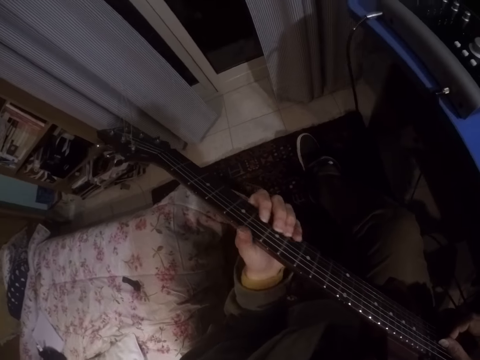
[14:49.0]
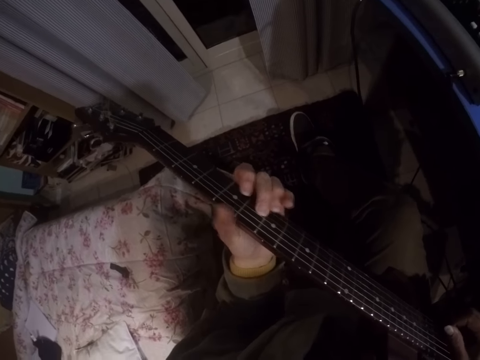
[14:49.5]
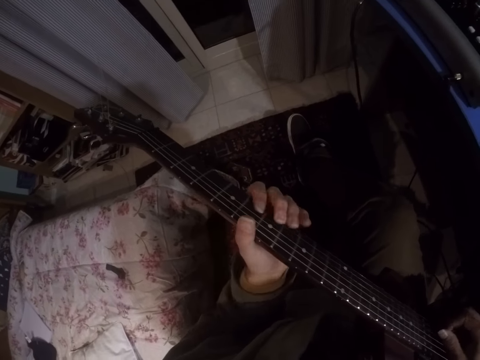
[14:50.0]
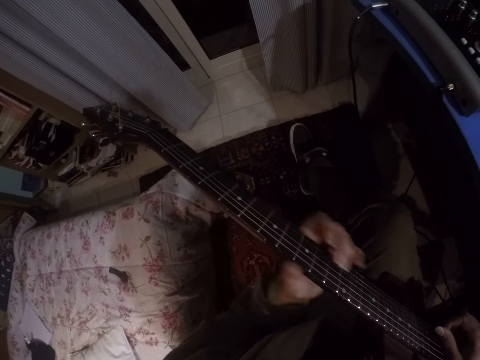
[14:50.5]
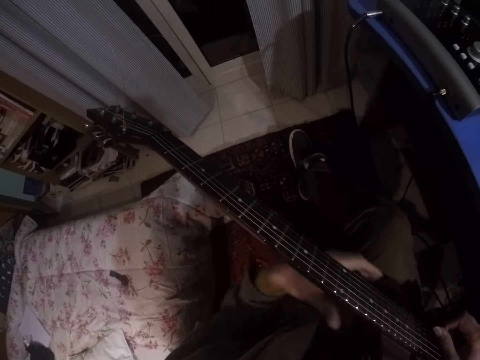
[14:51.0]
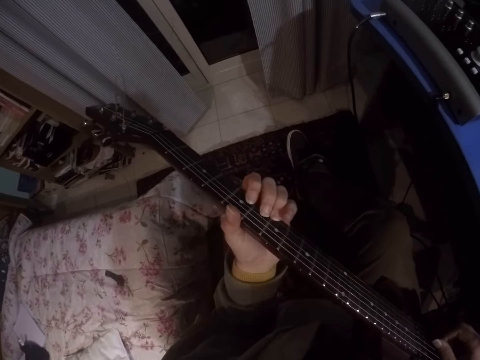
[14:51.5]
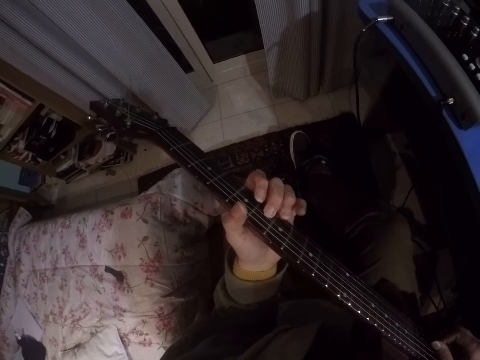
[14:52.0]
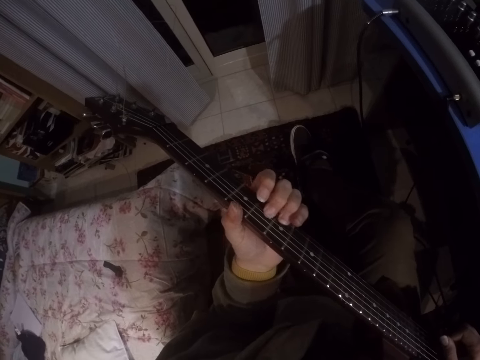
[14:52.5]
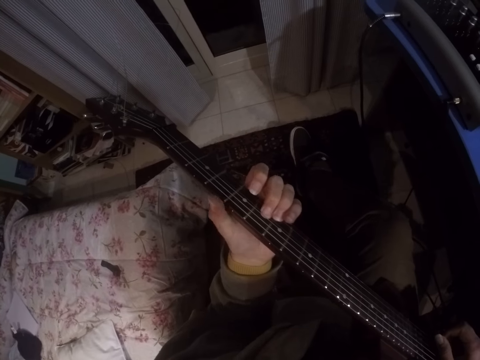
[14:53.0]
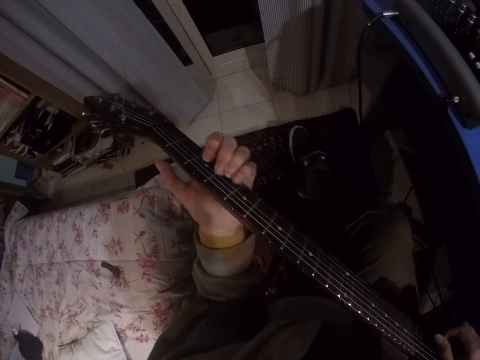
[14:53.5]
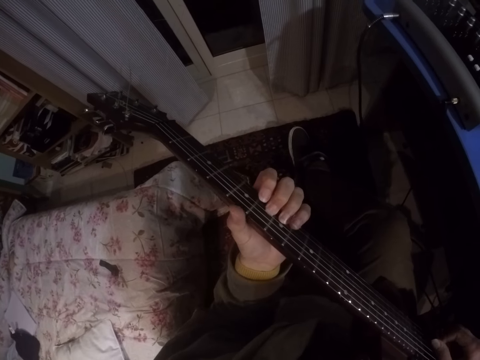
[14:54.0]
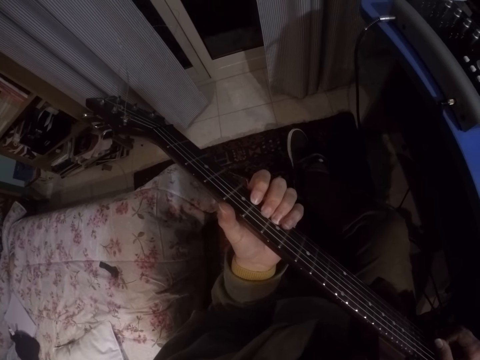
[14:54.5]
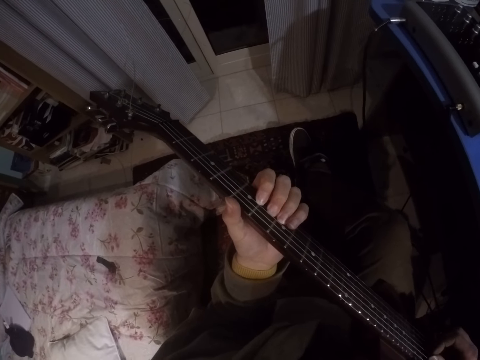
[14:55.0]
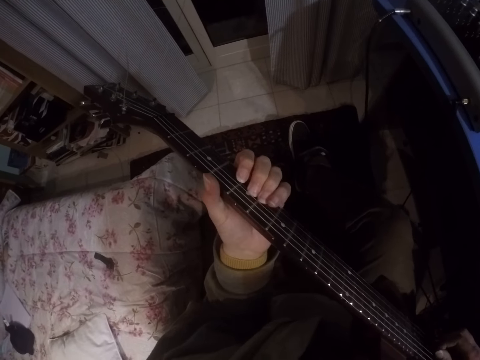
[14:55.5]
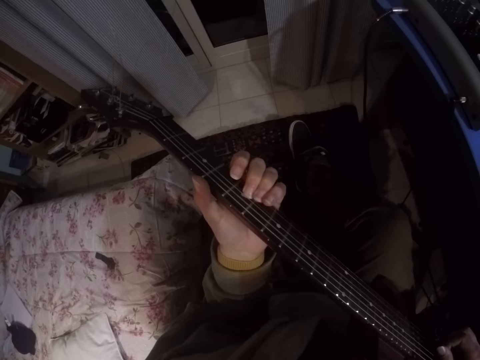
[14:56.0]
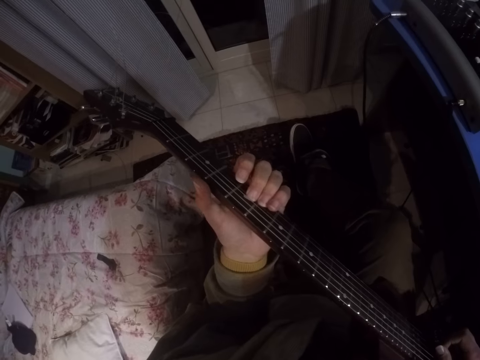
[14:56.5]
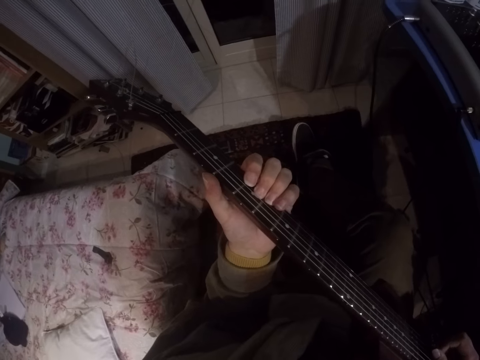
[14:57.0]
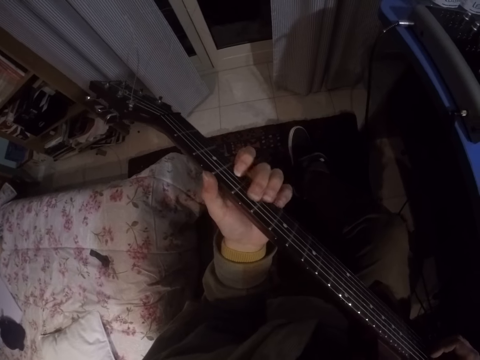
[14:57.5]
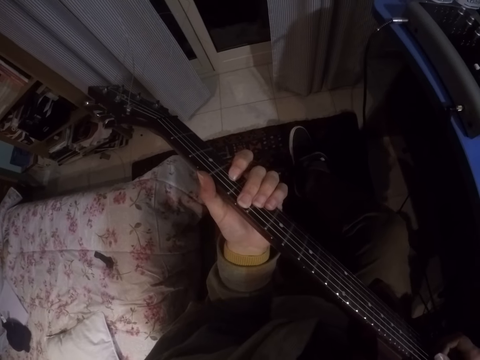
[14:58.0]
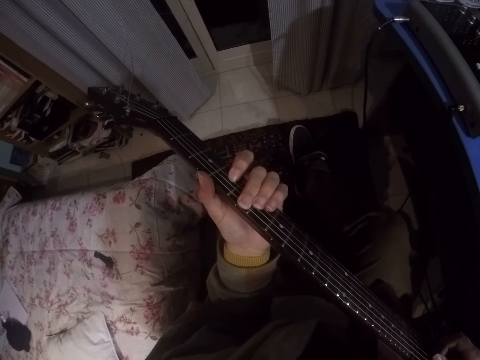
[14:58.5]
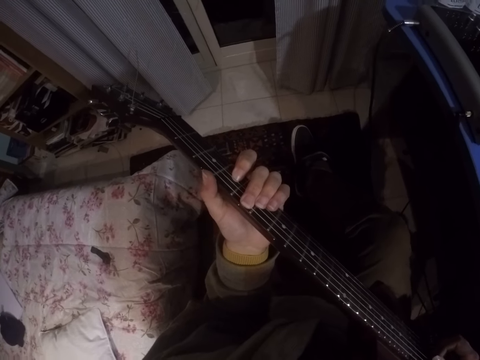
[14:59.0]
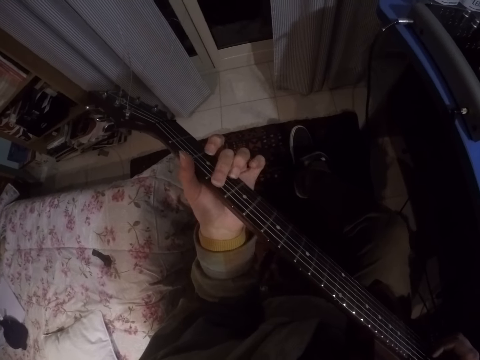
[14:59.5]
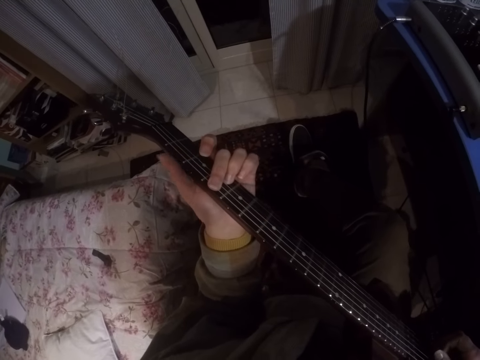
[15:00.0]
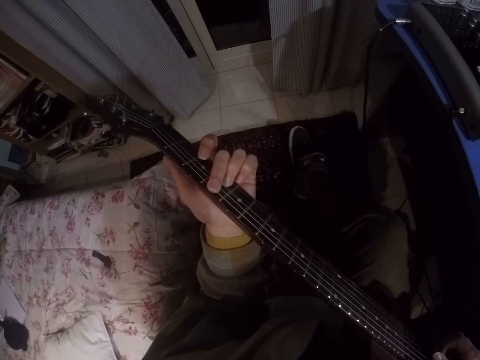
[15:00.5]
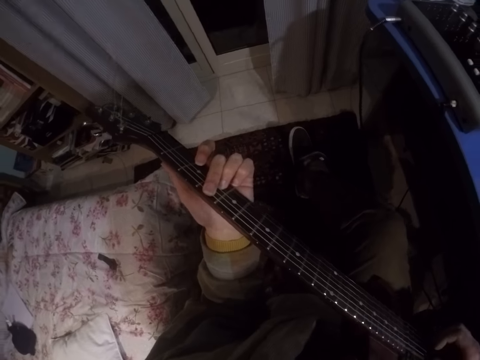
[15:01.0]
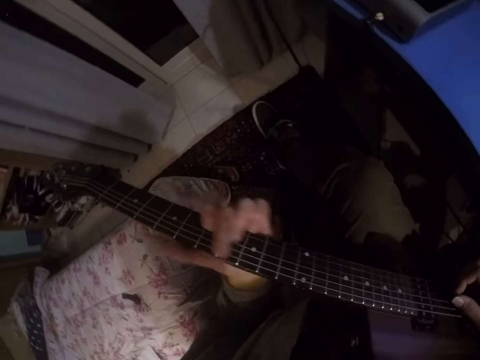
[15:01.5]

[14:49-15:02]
The camera wearer holds the guitar. They press the guitar.

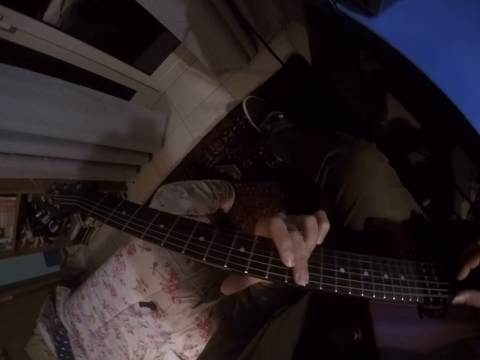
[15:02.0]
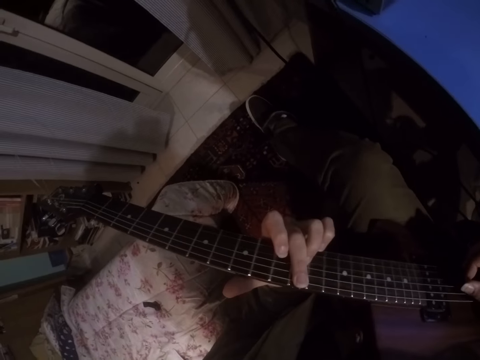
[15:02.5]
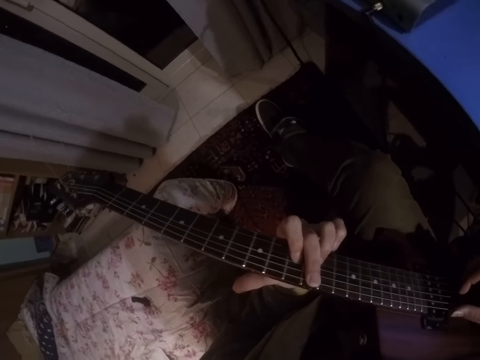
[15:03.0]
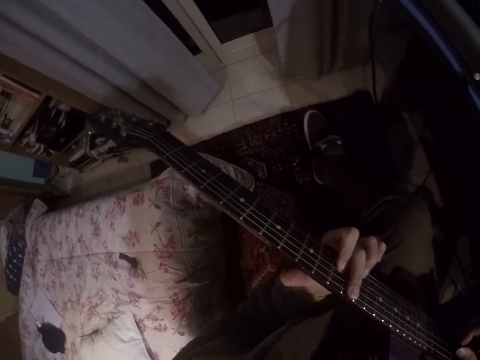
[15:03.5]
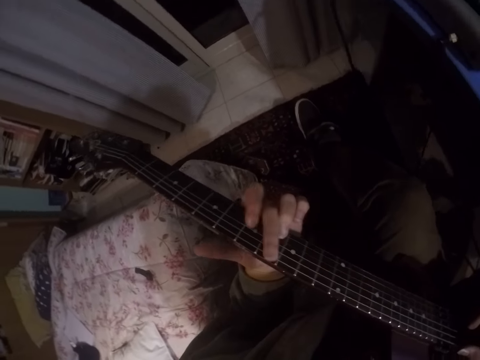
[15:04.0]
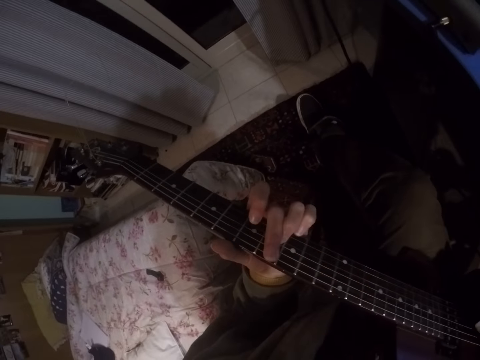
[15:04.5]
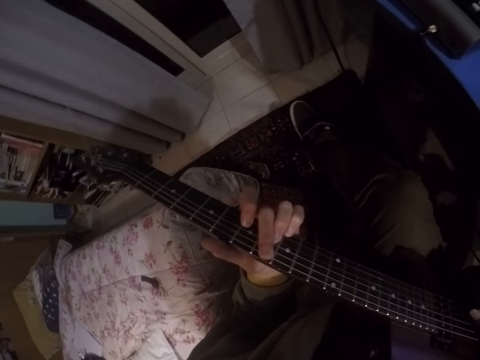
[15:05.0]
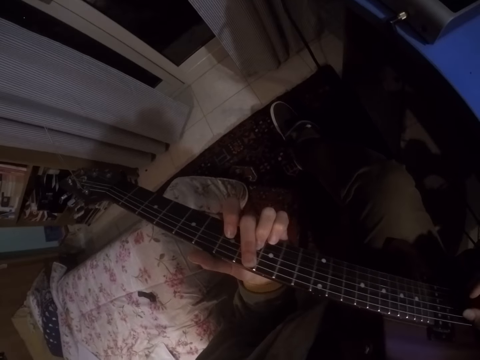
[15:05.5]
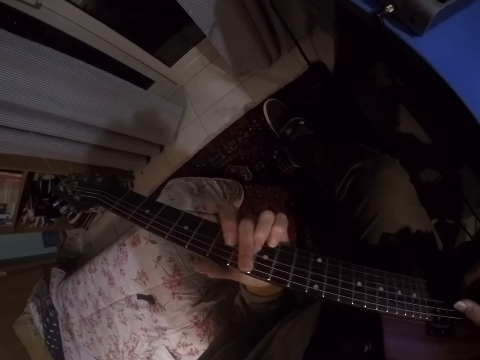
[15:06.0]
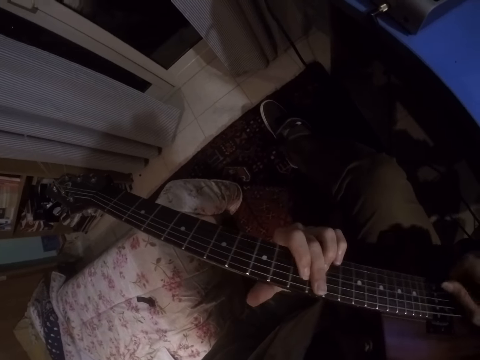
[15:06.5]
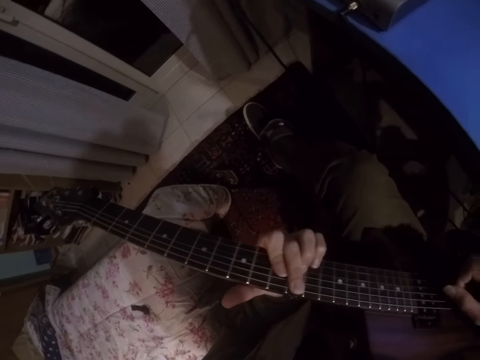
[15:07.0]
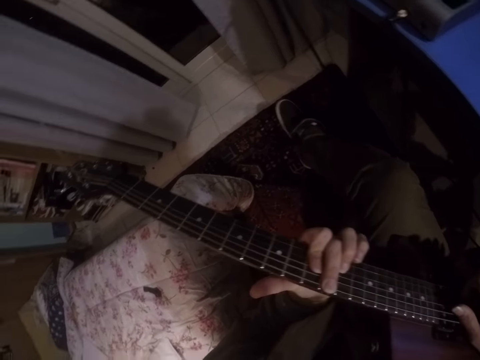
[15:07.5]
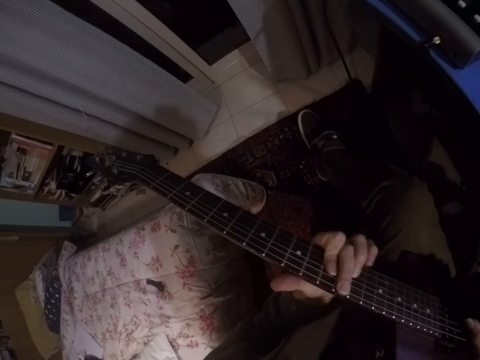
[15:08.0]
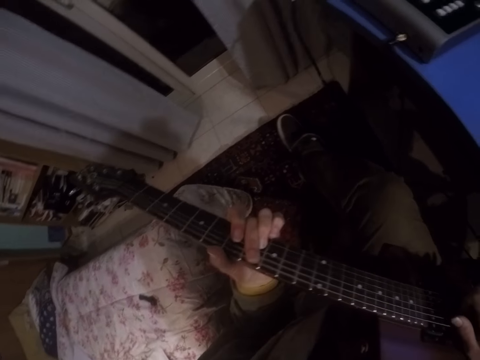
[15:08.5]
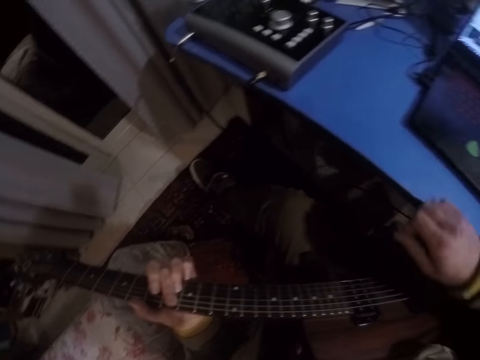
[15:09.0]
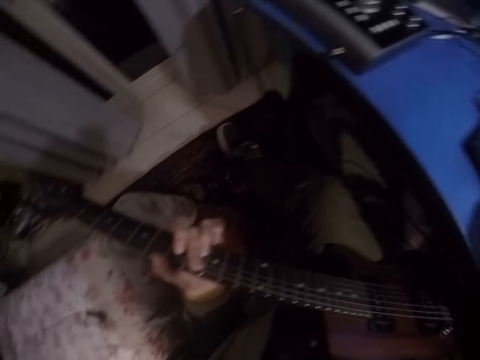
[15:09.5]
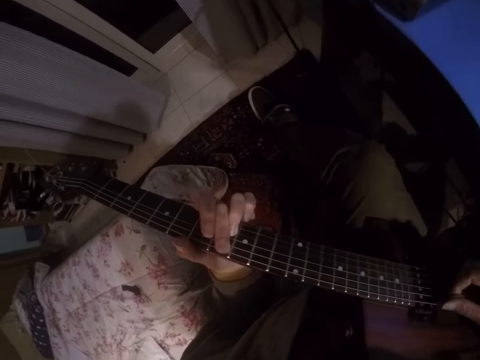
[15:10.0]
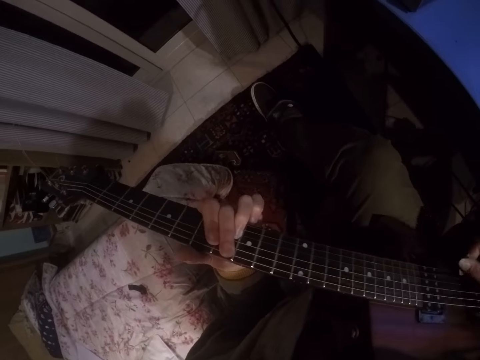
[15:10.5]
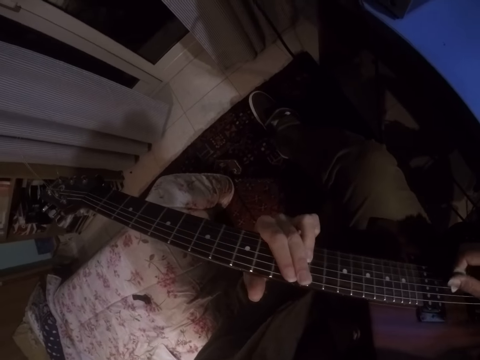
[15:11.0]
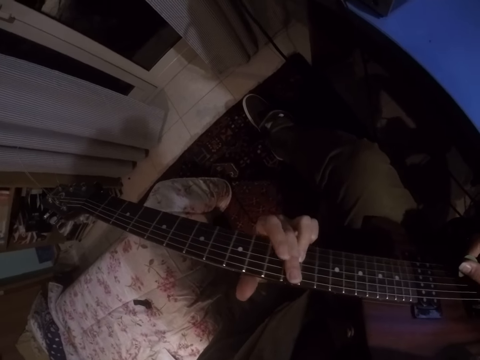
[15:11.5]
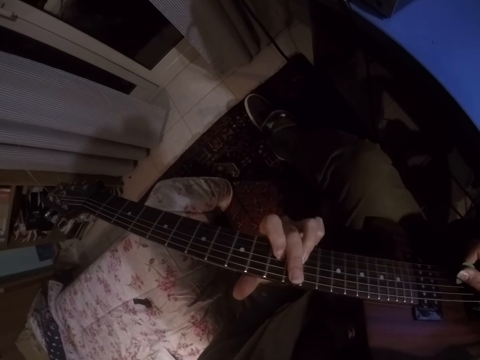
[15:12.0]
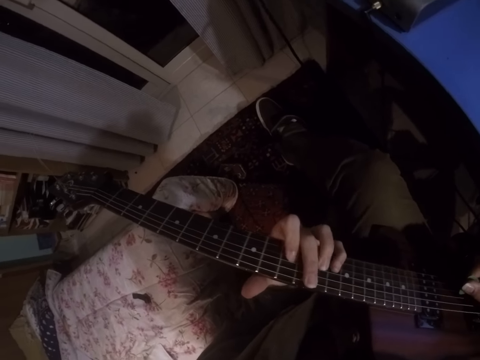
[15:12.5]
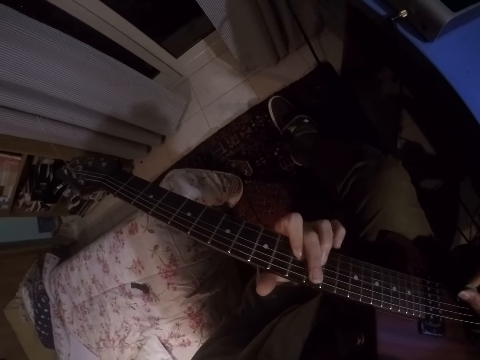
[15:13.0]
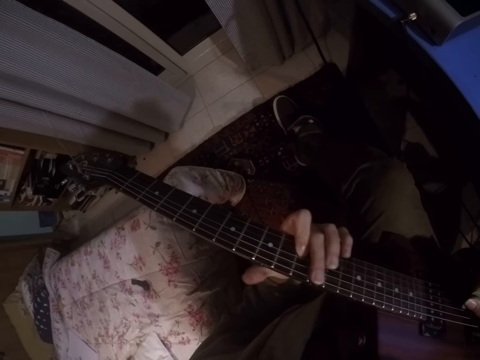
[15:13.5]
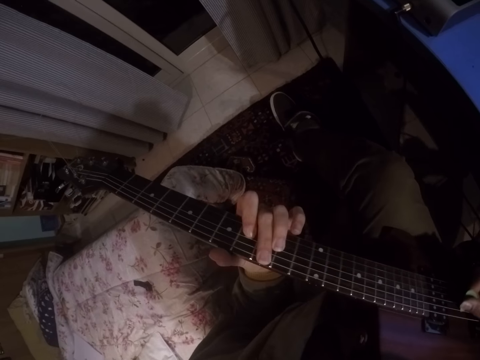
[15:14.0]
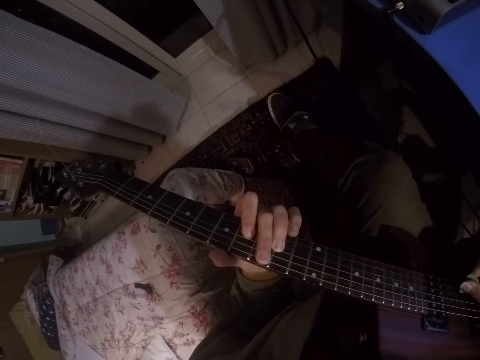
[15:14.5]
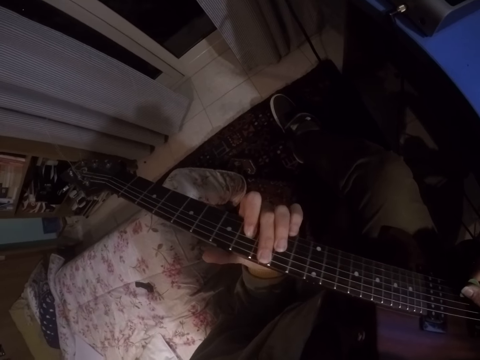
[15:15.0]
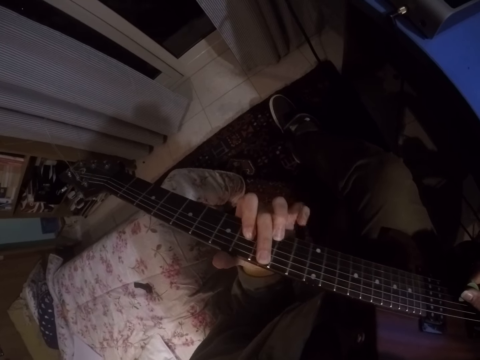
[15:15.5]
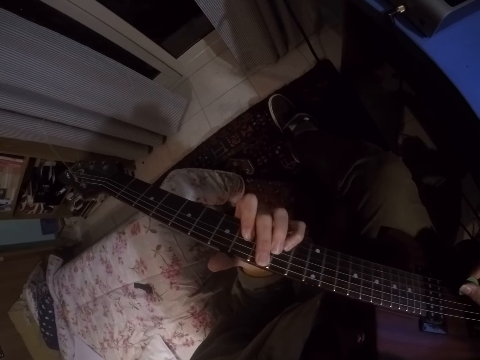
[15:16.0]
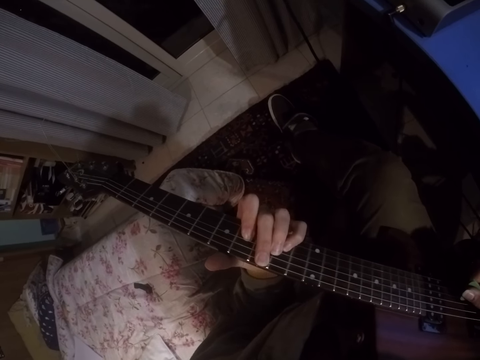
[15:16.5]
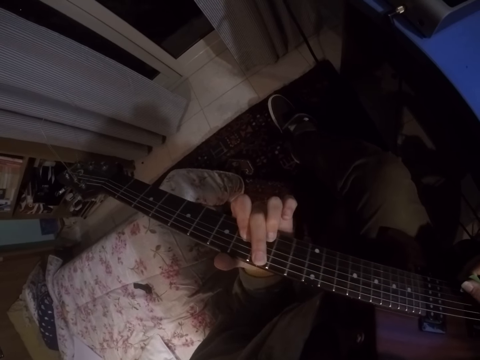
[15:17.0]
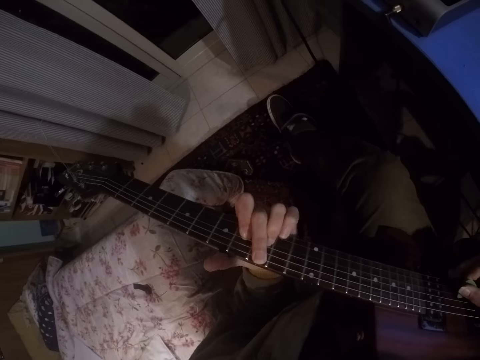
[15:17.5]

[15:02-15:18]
The camera wearer presses the guitar. They pick up the plectrum. They use the plectrum to play the guitar. They press the guitar.
